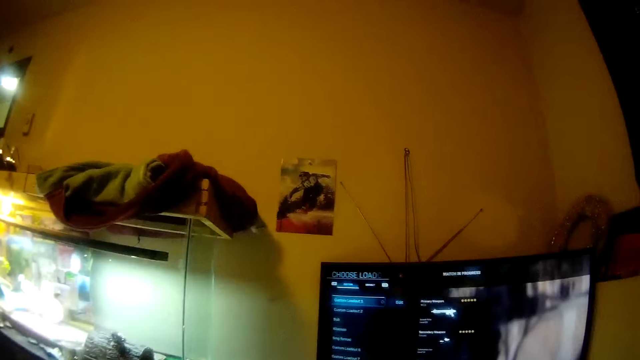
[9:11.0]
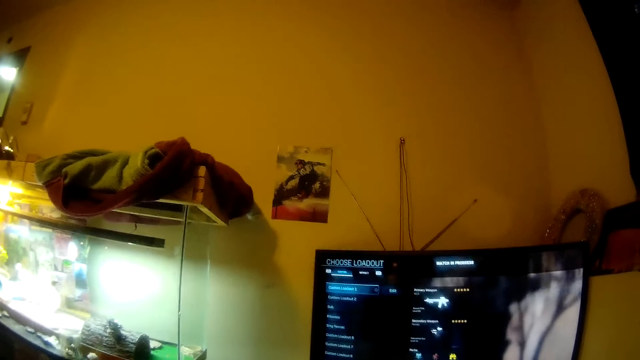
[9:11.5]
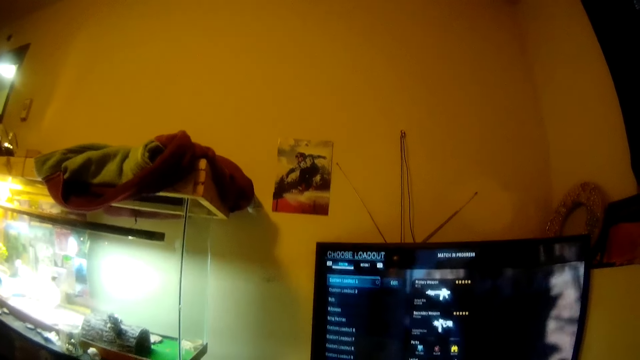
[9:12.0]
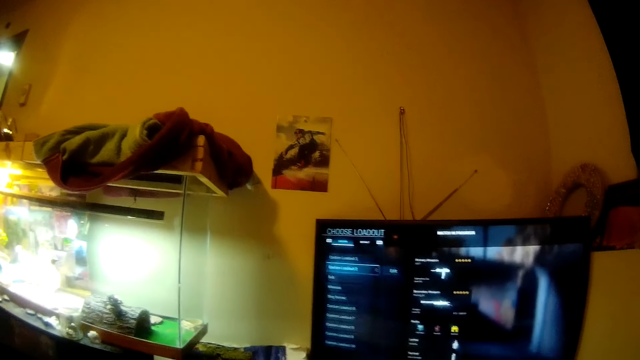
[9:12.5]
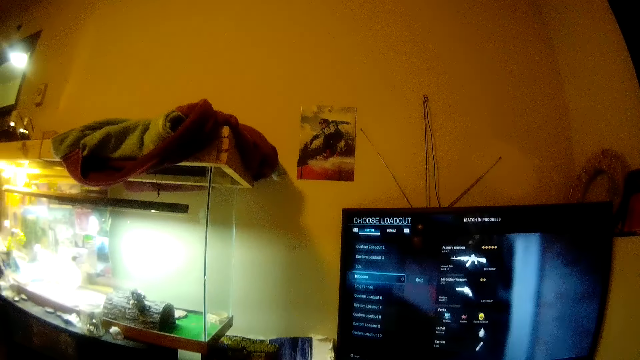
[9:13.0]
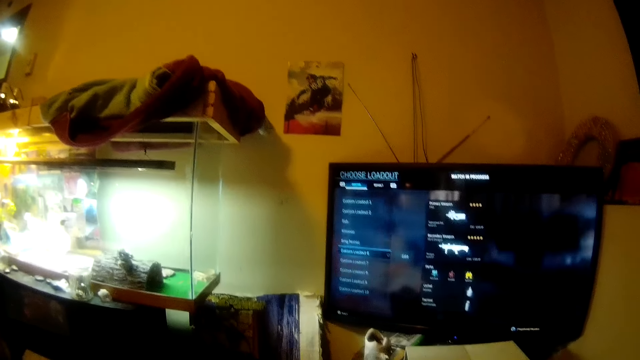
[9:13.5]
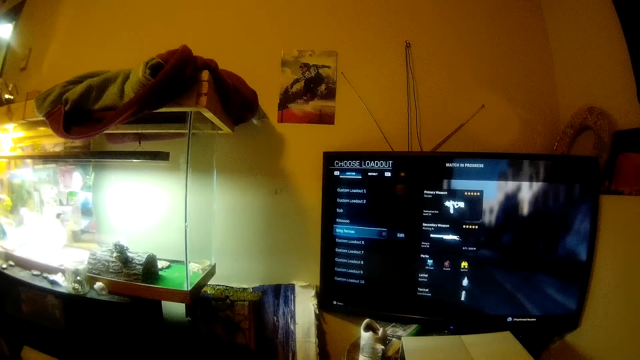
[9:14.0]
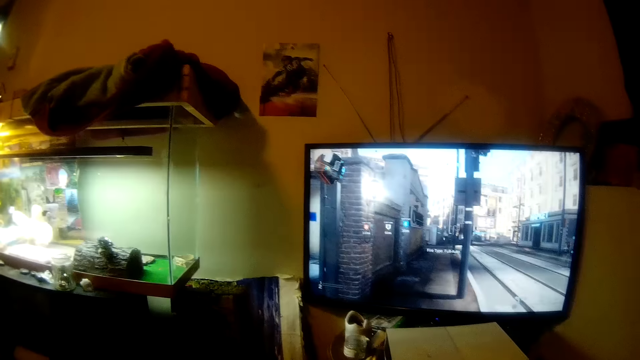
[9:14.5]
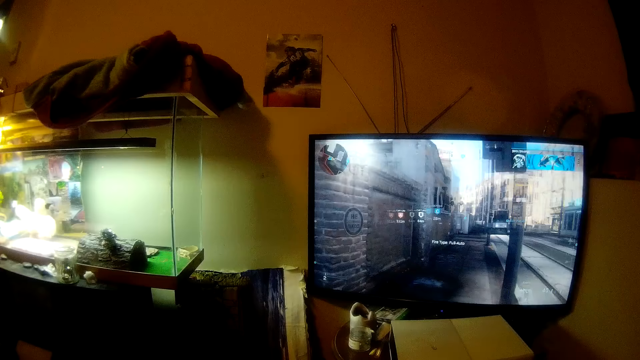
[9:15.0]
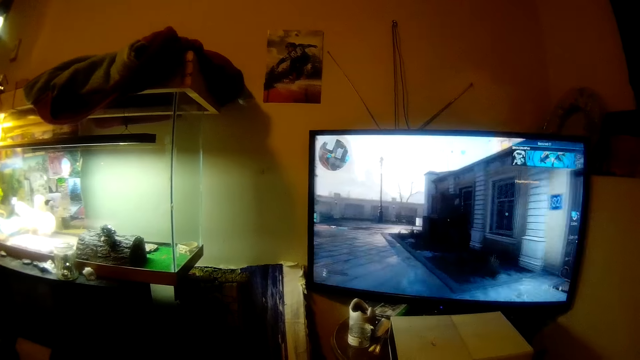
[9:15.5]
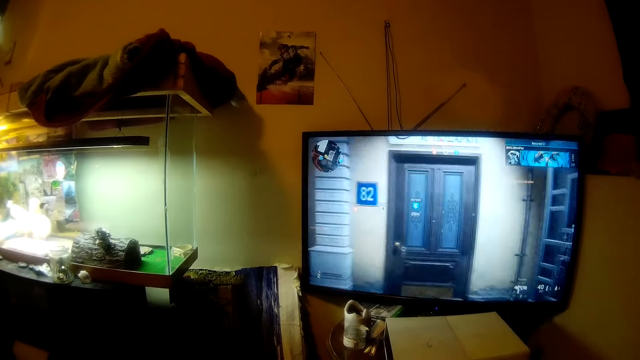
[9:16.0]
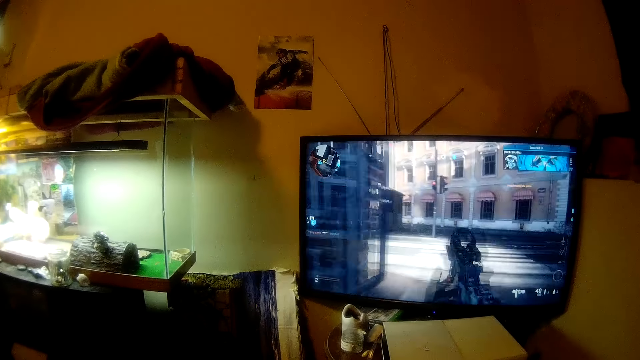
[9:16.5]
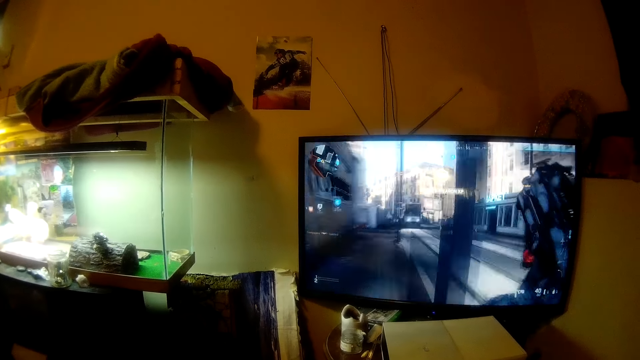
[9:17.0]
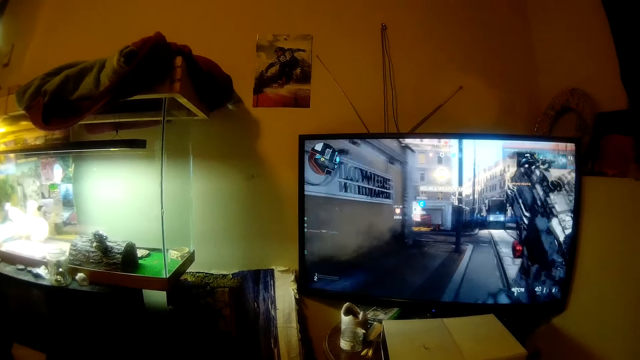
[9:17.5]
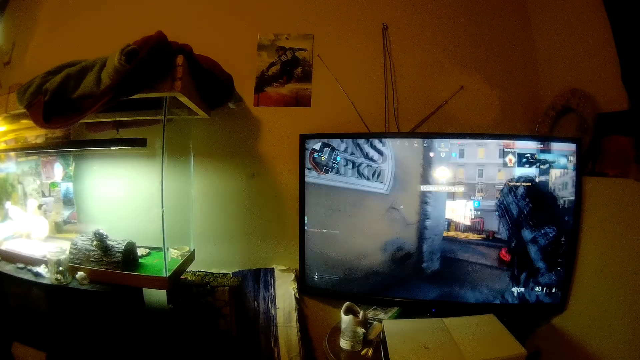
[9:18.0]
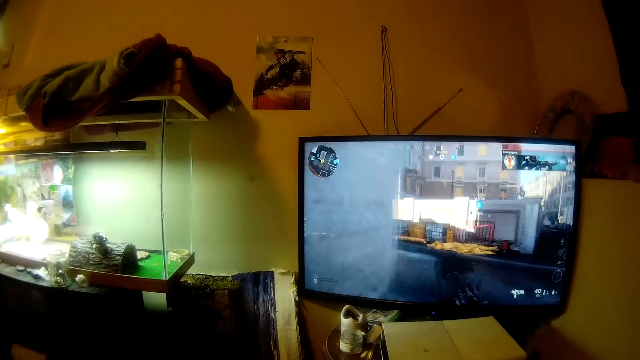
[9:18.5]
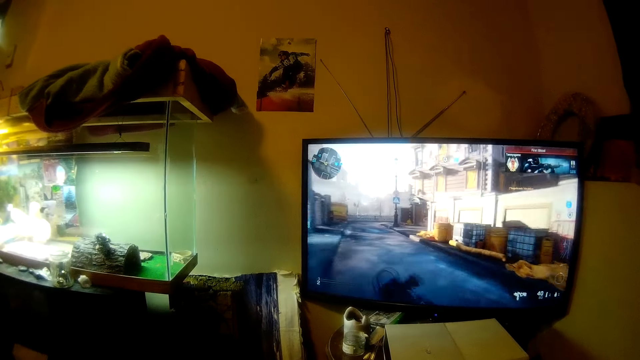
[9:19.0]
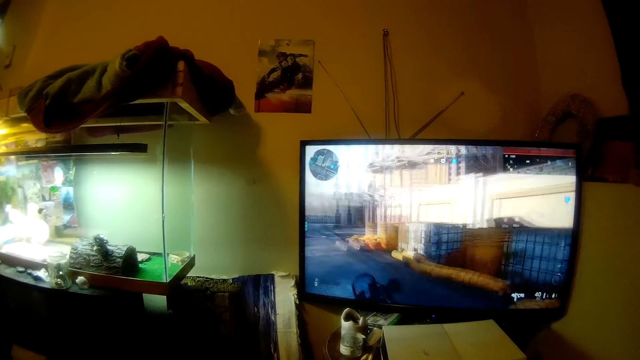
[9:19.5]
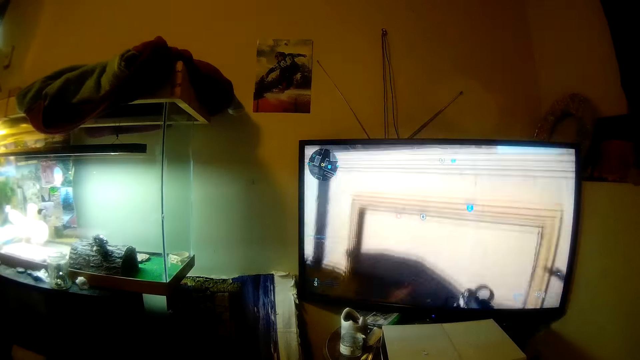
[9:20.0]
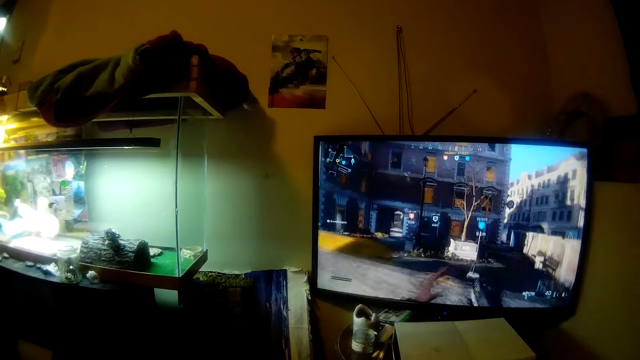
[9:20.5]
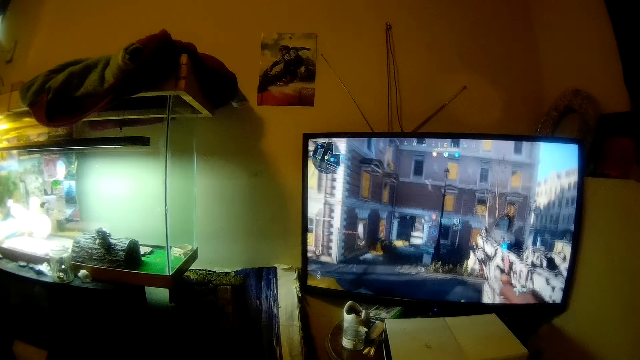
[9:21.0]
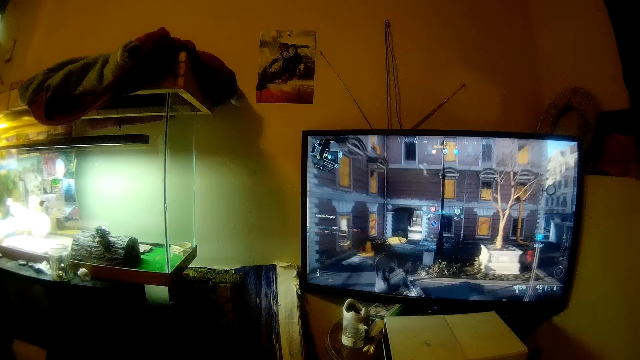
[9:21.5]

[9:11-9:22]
The camera wearer watches the game on the TV. They play a video game through the television.

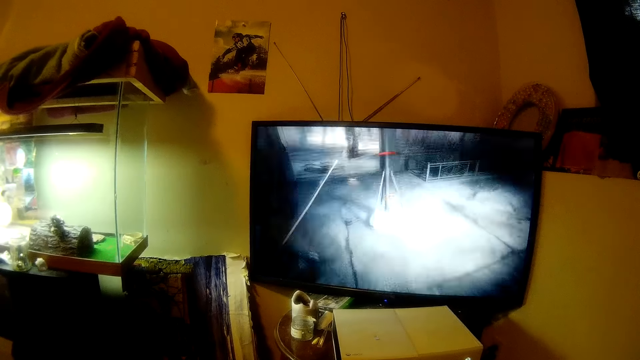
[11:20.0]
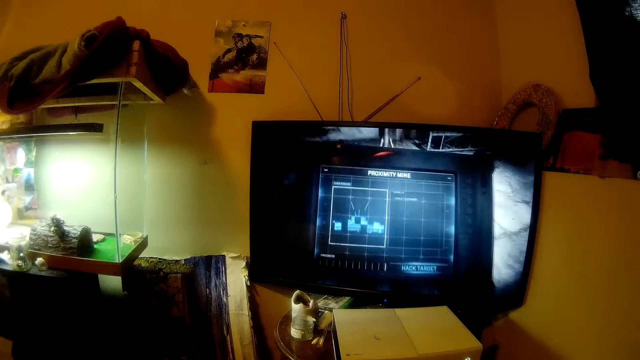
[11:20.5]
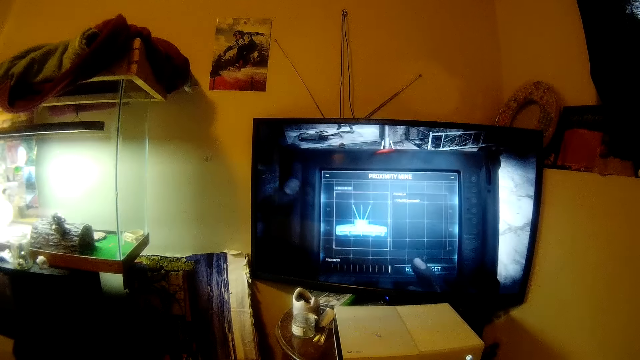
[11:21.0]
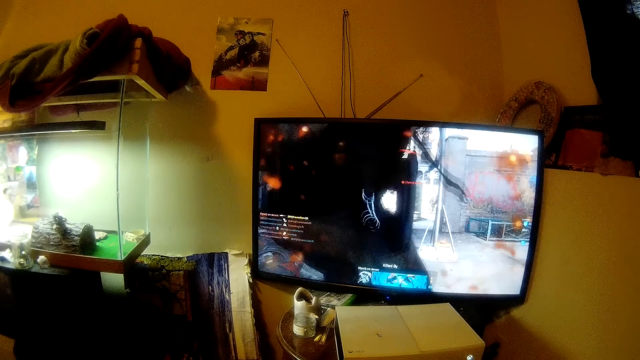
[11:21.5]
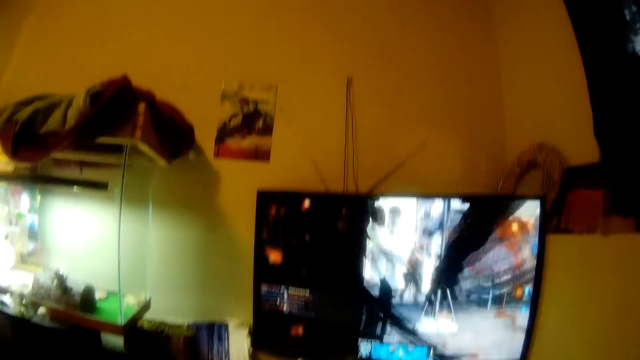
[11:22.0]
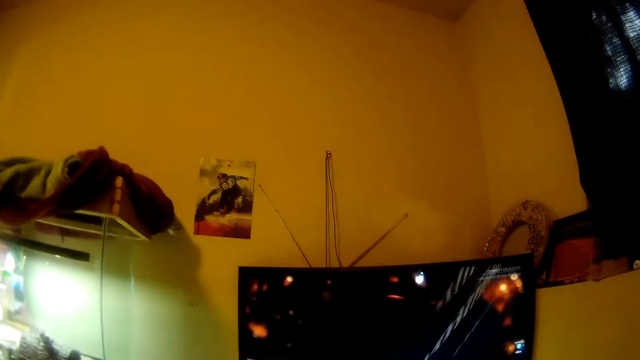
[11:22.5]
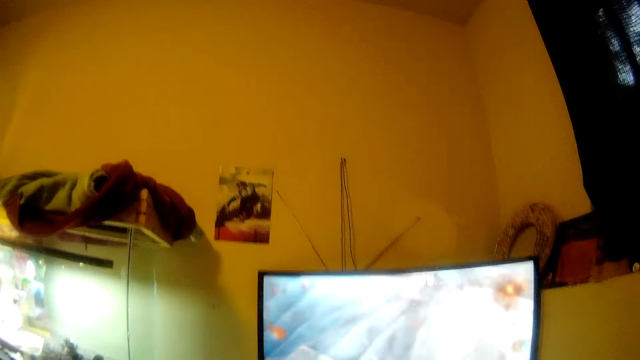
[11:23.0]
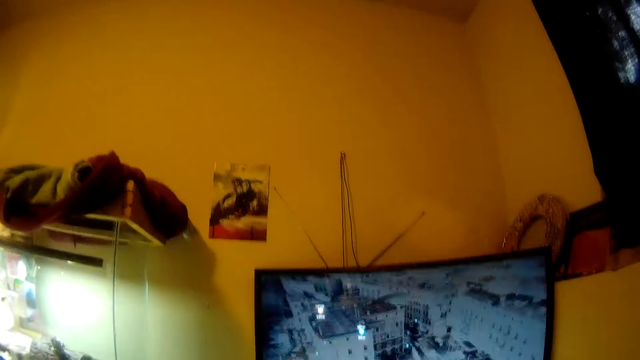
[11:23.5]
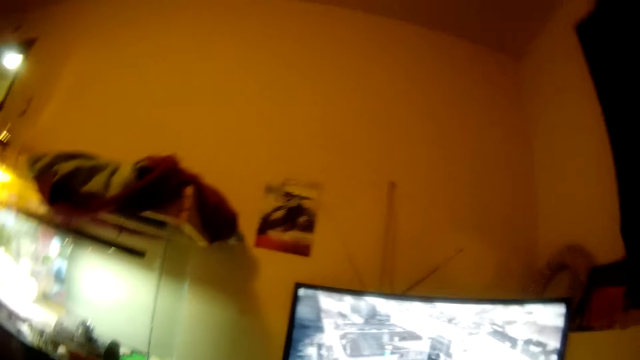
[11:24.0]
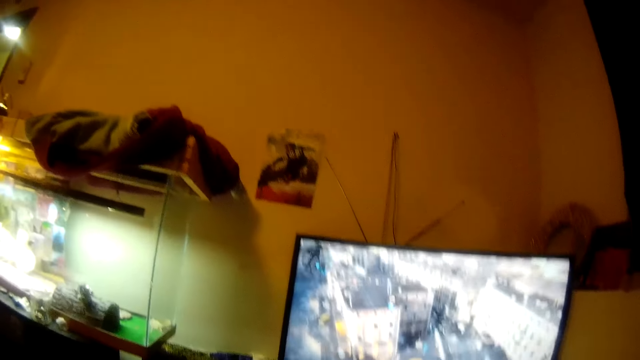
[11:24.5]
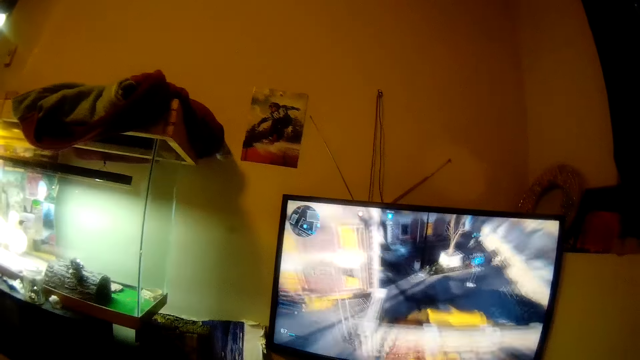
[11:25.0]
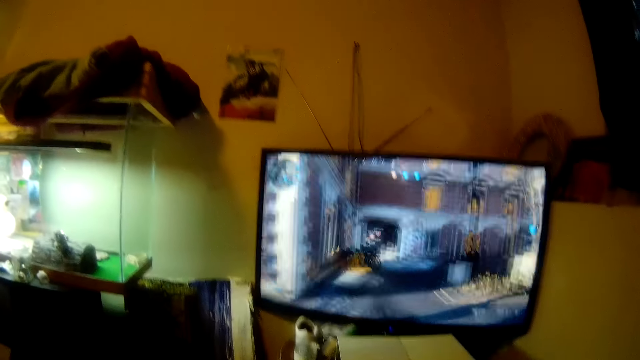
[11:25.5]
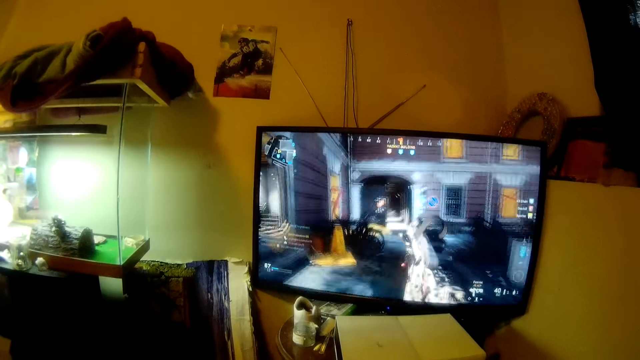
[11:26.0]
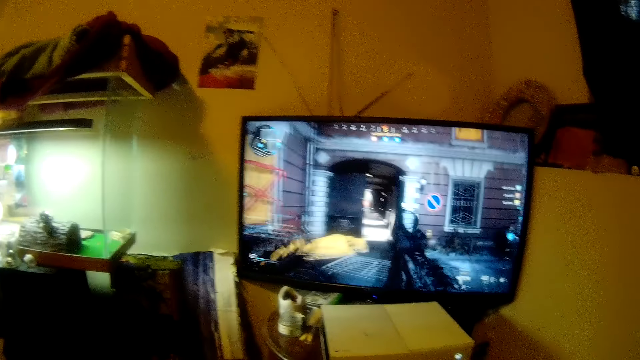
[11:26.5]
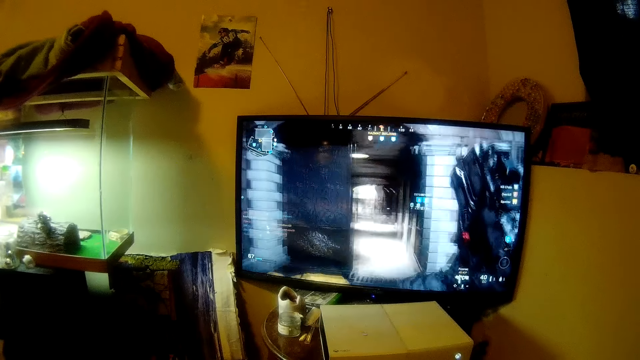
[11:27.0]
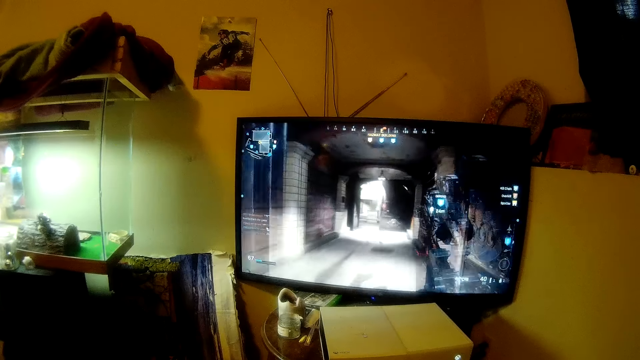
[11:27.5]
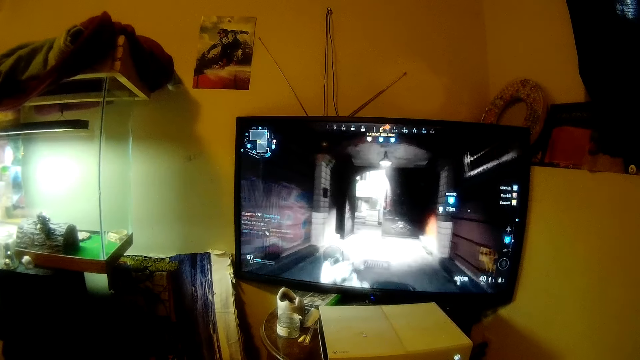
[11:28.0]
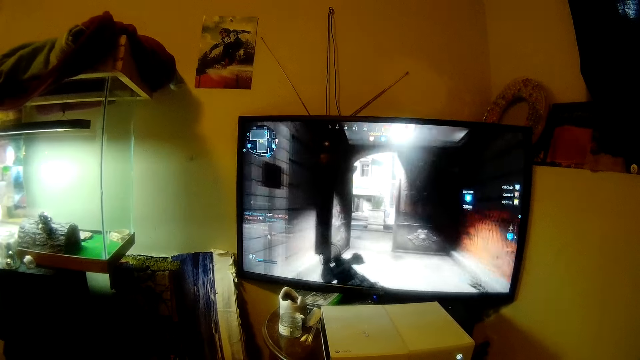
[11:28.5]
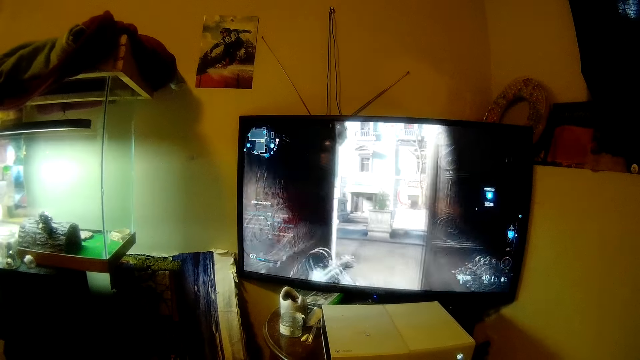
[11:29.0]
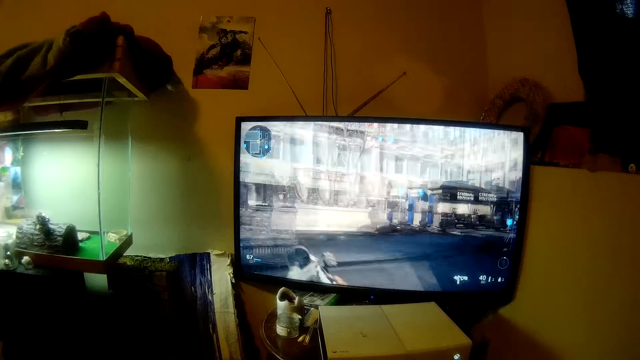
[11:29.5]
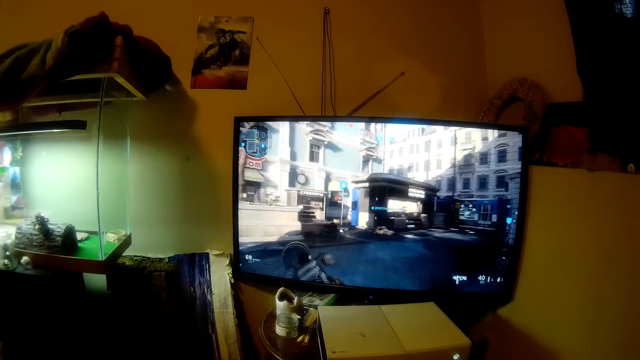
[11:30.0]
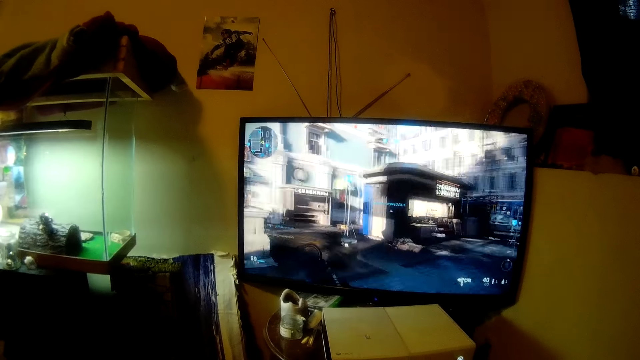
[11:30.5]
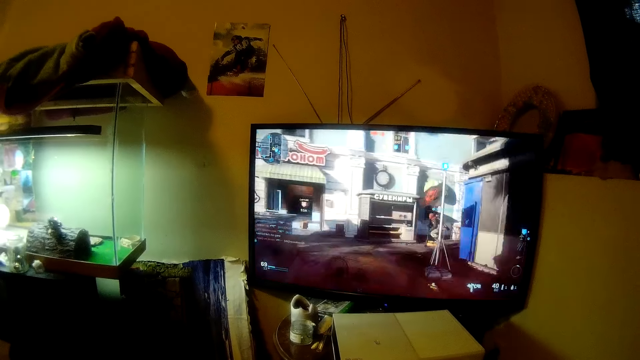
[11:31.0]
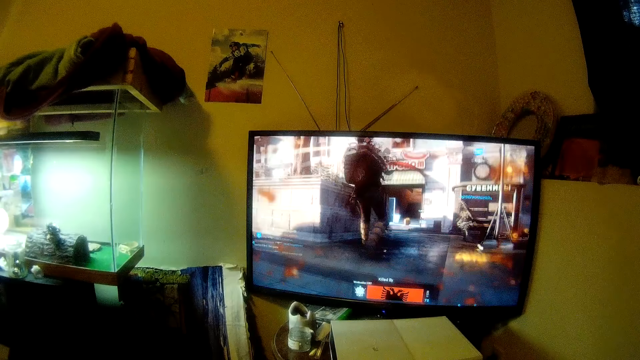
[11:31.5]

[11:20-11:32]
The camera wearer moves the head up. They stare at the television. They move the head down. They stare at the television.
